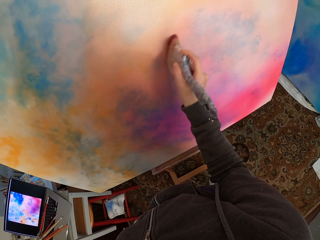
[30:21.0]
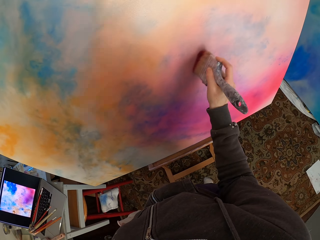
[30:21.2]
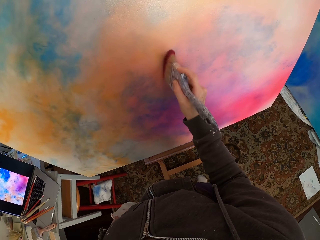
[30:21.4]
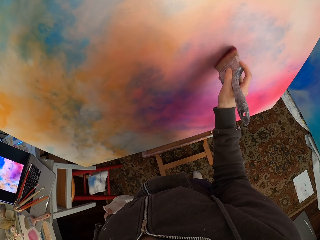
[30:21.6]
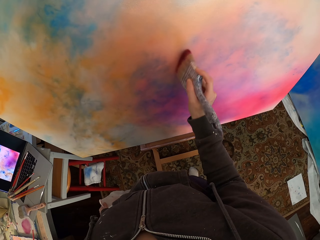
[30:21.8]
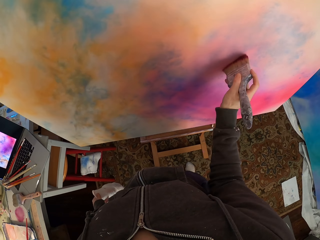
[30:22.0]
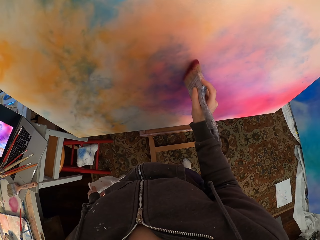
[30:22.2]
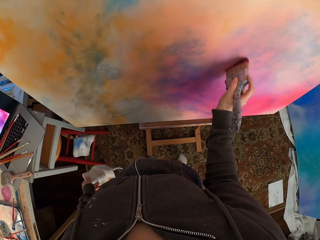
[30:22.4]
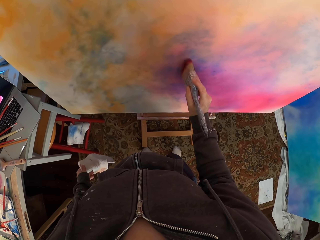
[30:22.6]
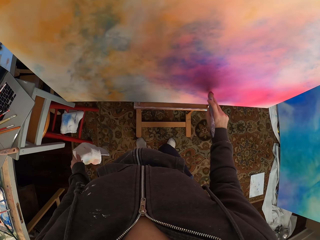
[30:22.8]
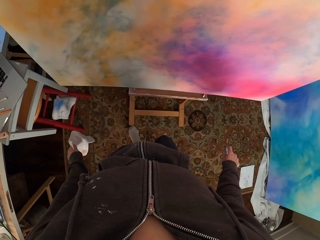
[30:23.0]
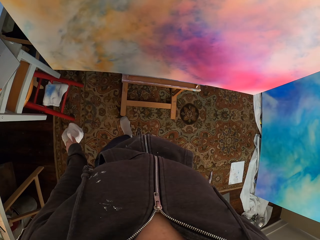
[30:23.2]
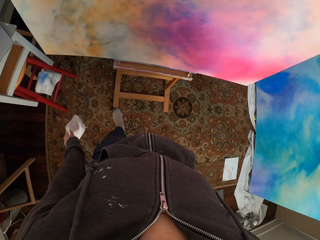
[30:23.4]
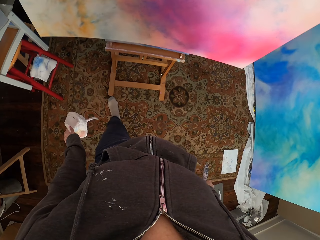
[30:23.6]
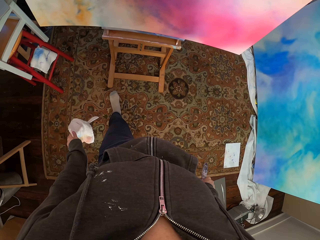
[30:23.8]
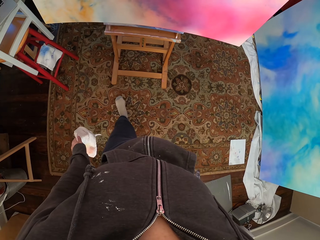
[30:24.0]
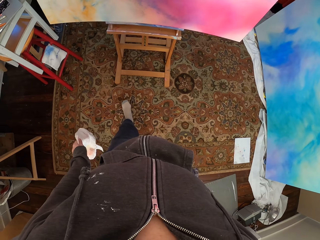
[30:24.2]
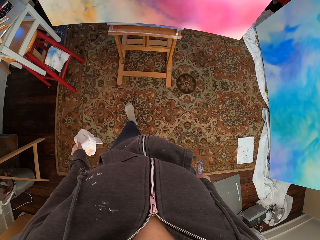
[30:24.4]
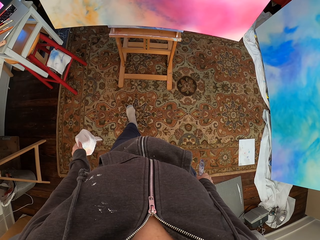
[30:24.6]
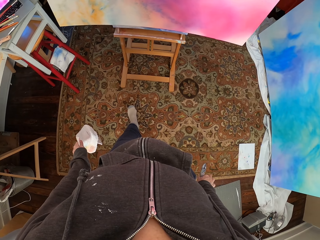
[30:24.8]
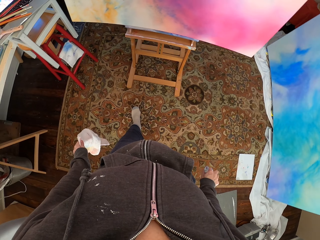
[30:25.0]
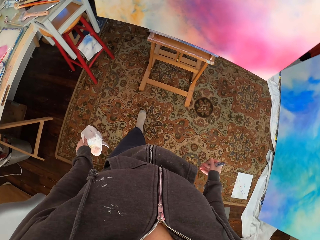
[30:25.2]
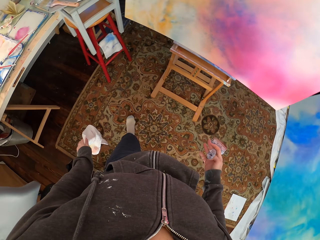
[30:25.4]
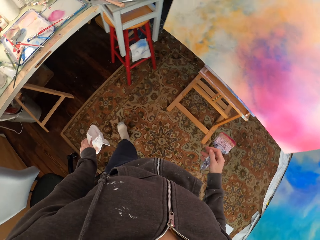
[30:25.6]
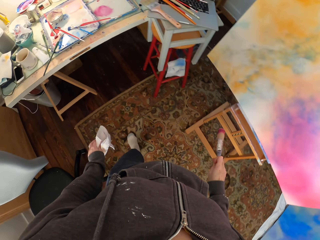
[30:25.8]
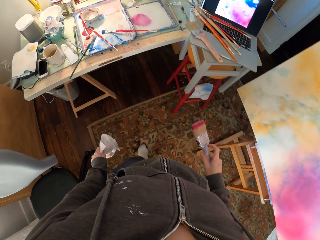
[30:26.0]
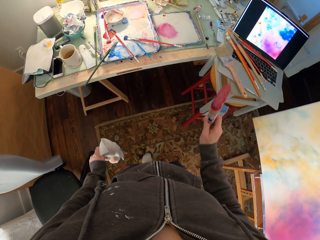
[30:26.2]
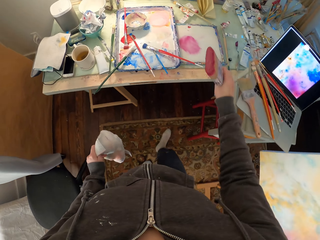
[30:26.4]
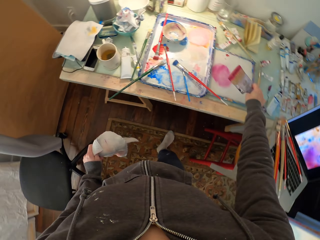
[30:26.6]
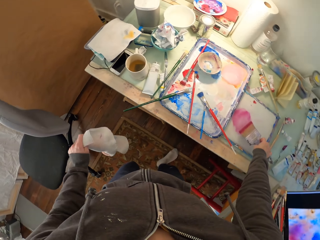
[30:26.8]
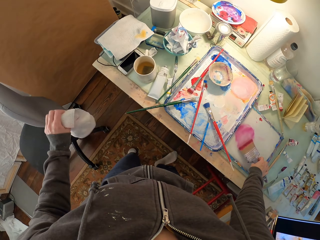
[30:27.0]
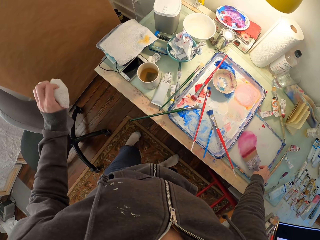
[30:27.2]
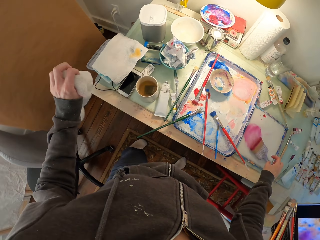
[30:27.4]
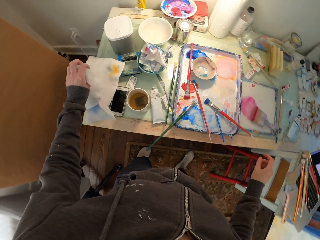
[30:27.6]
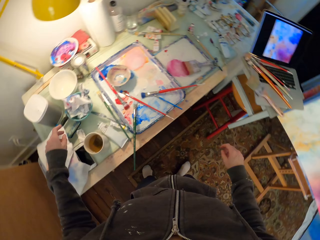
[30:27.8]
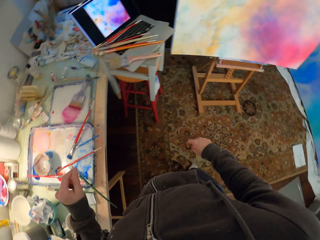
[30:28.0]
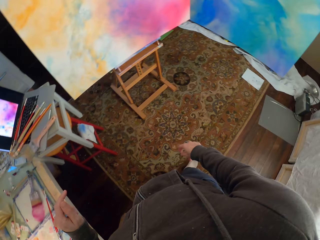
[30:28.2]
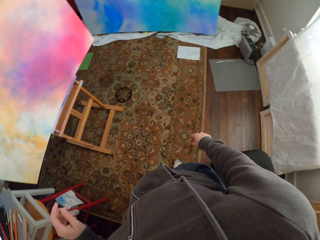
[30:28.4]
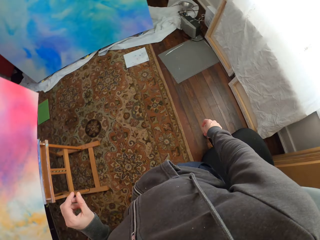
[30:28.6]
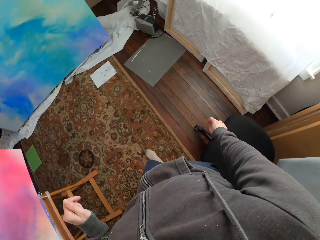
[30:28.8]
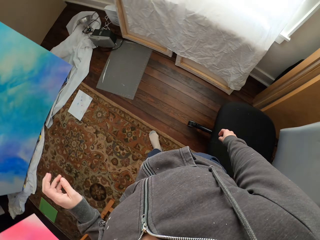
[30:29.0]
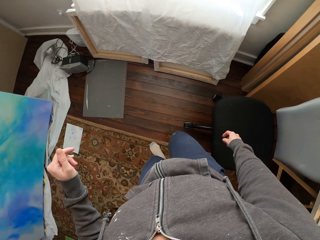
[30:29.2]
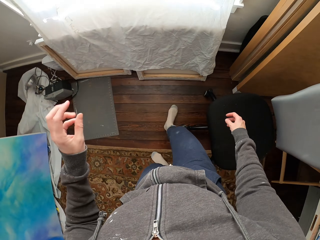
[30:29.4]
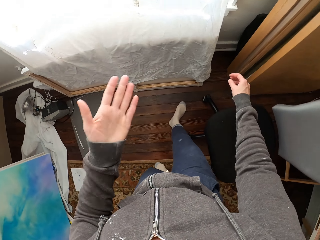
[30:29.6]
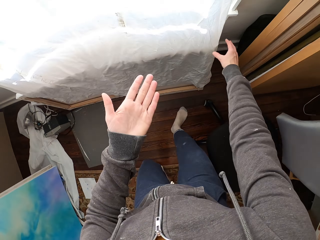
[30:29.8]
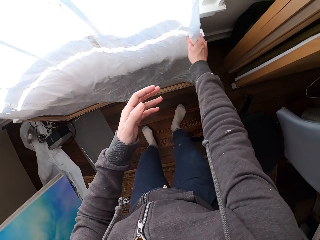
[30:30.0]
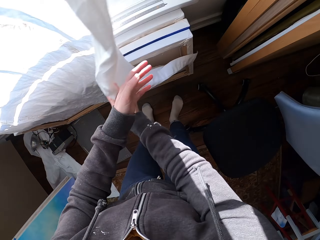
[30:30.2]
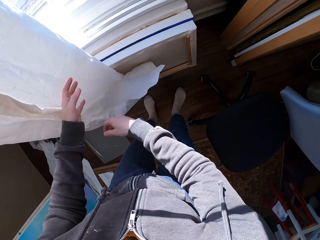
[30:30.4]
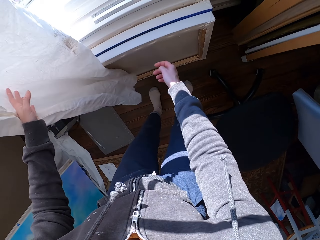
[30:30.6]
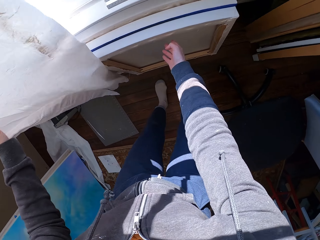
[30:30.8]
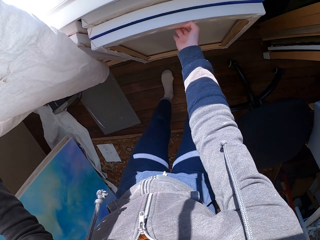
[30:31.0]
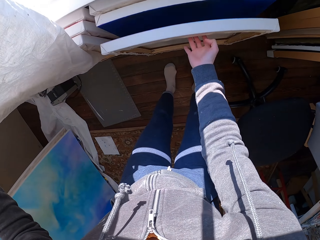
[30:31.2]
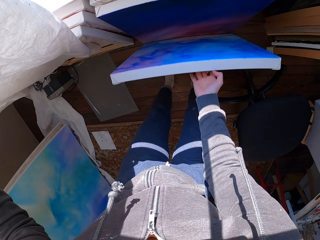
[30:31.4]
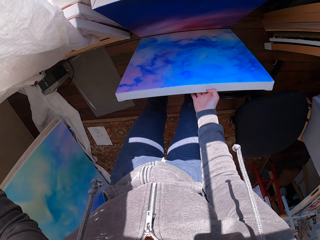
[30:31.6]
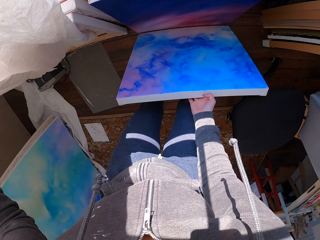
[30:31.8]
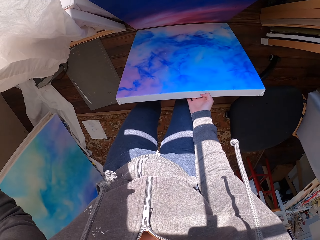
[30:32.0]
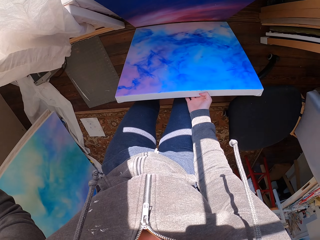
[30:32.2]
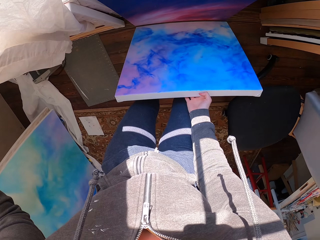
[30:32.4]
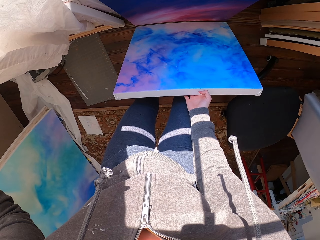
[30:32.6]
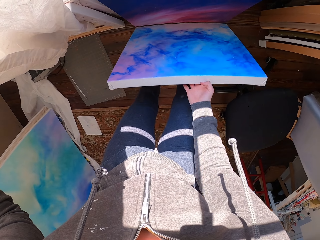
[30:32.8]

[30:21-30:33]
The camera wearer looks at the canvas. She moves to the table, puts the brush on the tray, and drops a towel on the table. She walks in the room. She looks at her left hand. She uncovers the painted boards. She moves the window curtain. She takes the canvas. She touches the painted boards. She looks at the canvas.

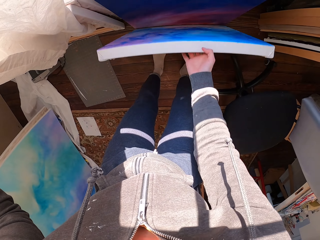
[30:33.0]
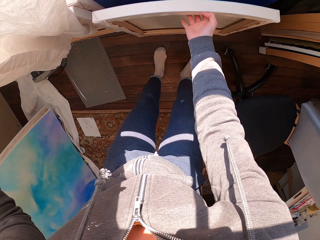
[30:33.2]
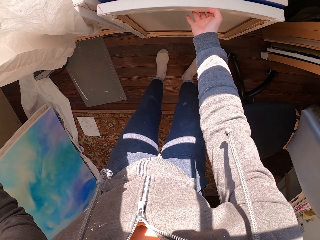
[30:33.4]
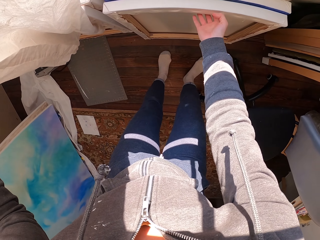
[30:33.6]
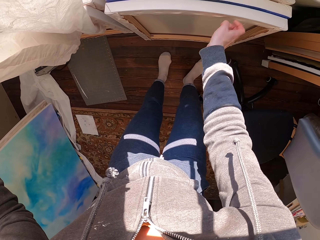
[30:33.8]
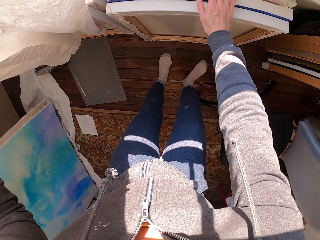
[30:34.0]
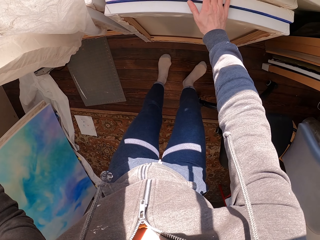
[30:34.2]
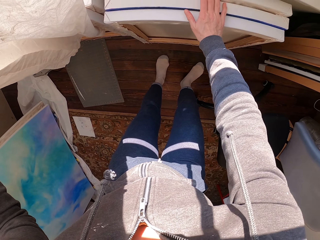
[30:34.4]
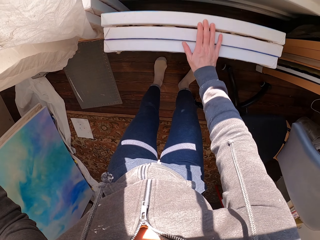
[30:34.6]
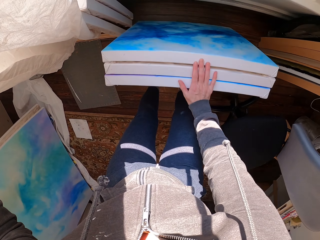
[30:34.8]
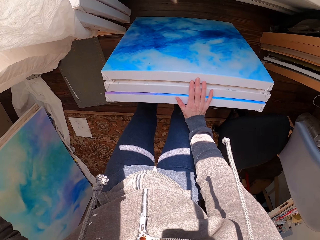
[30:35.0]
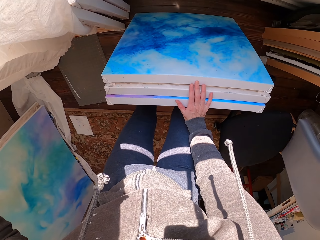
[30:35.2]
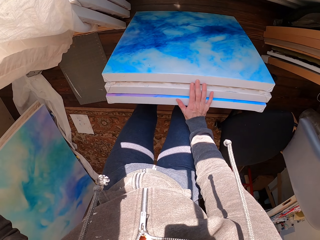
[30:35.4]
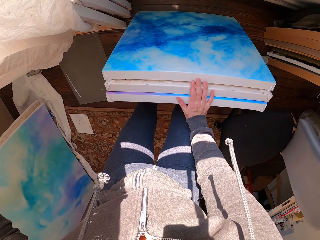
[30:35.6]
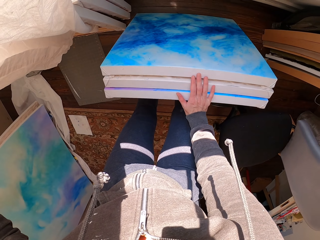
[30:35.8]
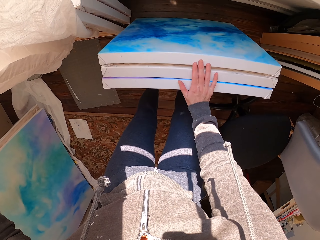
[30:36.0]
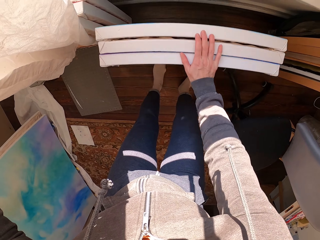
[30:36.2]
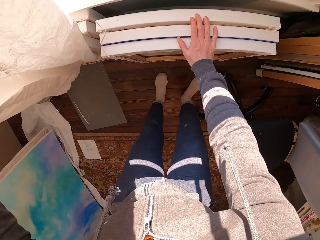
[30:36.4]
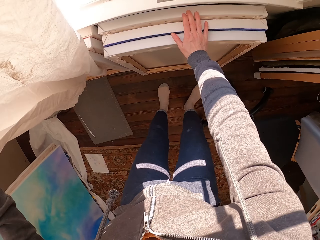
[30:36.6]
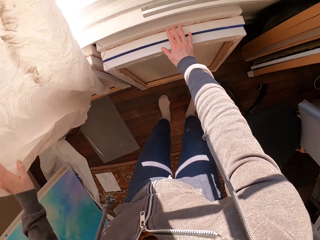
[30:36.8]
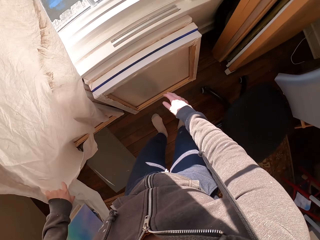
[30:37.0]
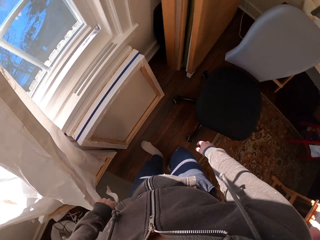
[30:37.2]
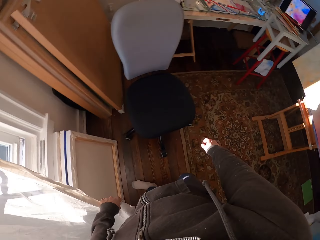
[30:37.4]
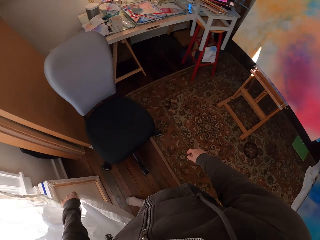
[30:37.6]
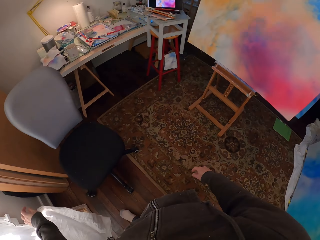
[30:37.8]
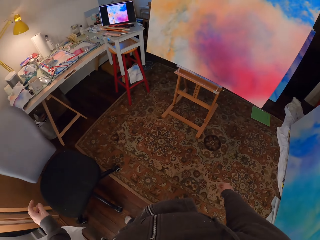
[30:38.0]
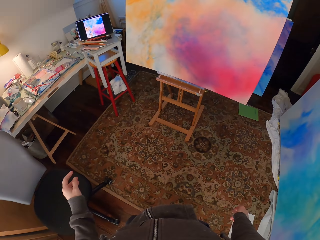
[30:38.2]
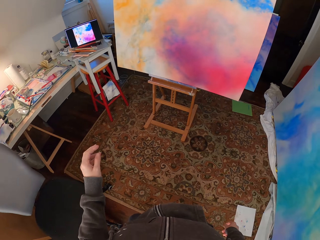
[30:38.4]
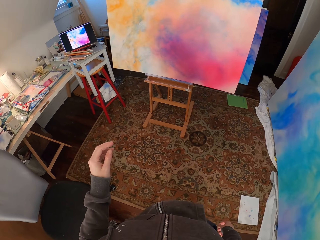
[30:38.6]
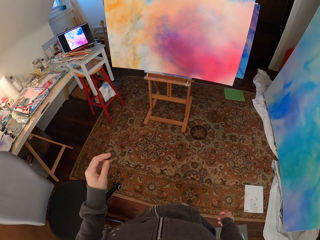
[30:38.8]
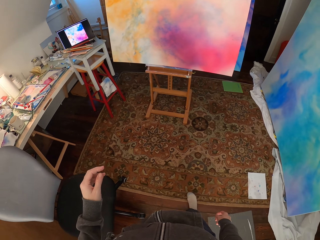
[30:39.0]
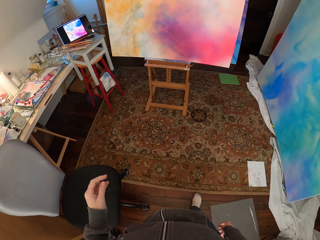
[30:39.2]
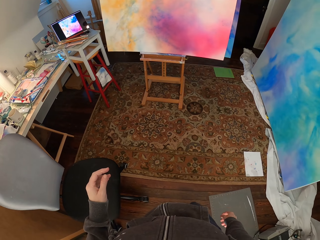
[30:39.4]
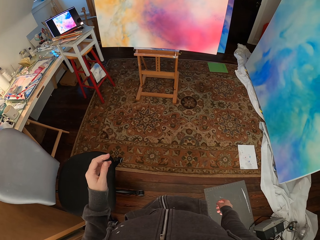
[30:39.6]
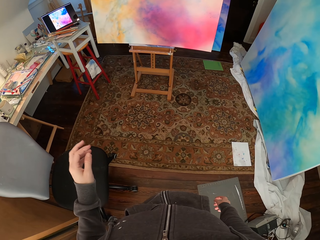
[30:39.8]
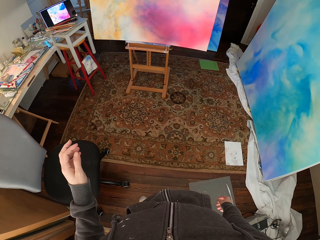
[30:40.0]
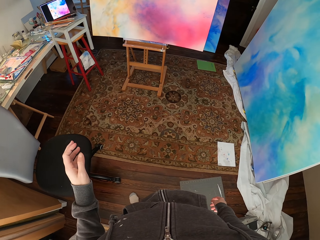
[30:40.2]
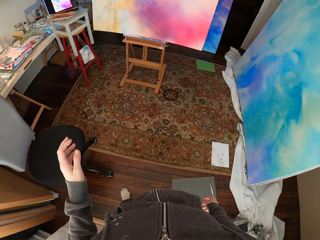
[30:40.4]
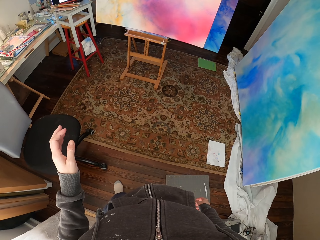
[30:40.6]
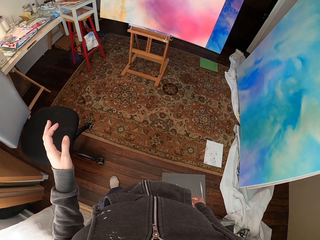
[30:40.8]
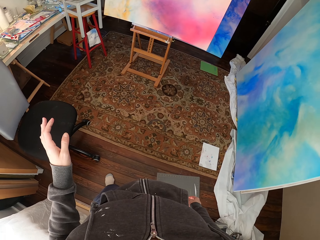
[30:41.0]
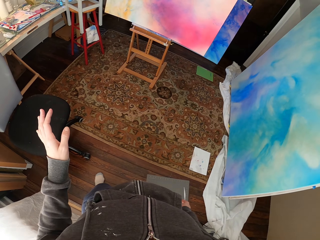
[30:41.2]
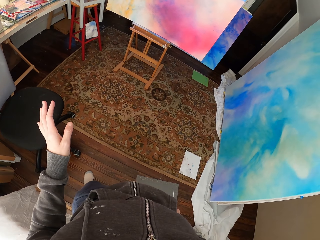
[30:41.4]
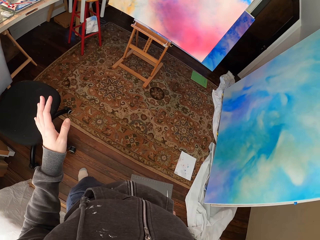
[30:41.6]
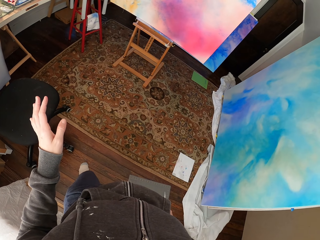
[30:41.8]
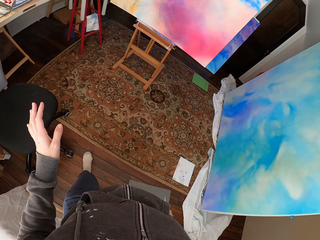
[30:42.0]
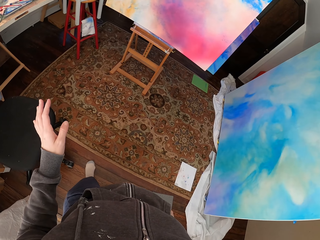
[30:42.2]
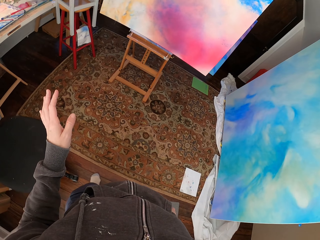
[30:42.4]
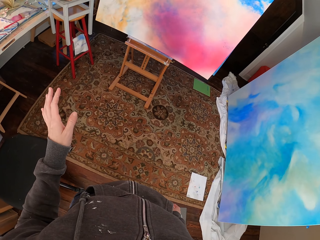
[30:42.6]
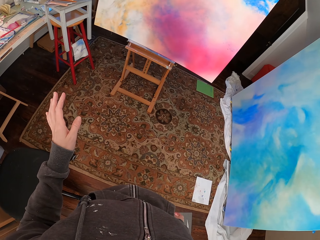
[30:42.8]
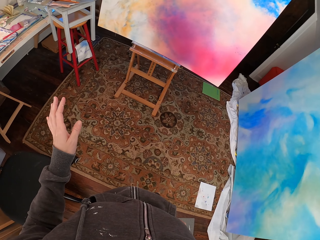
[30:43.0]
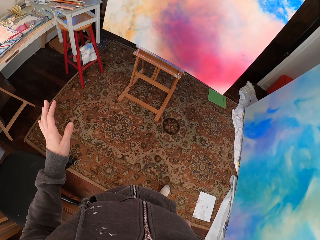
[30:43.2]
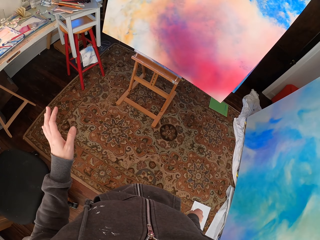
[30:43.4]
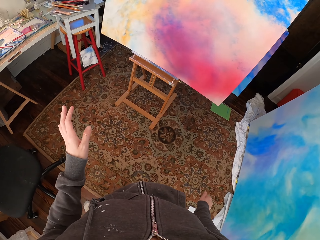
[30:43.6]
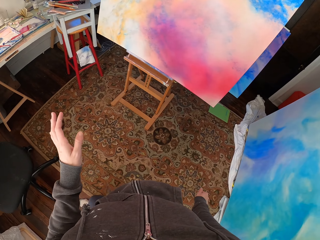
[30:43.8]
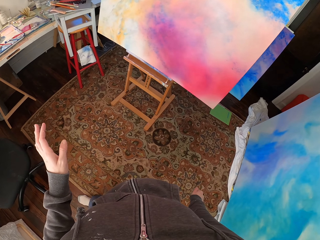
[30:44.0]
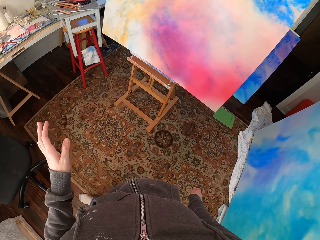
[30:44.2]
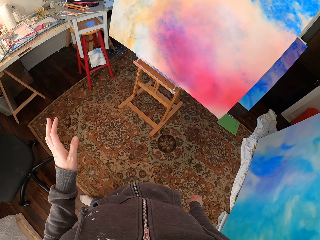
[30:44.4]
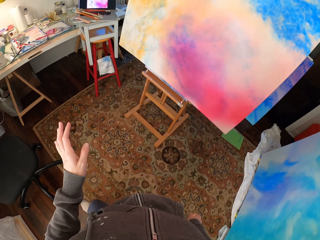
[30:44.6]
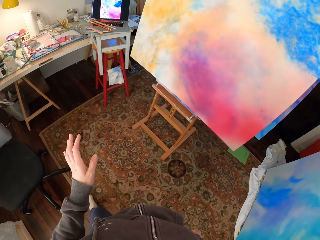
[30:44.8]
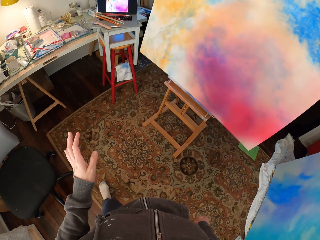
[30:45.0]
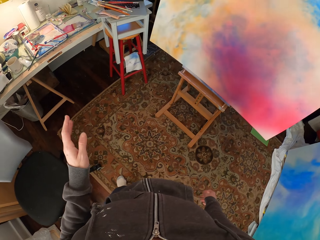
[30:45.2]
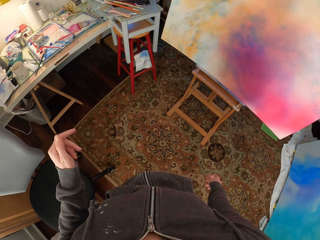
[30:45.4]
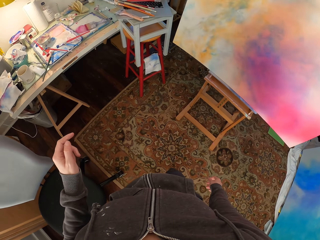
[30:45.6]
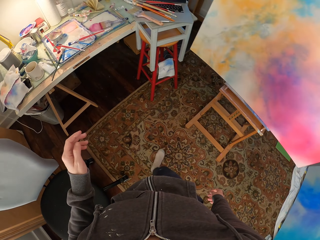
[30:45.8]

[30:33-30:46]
The camera wearer flaps back the canvas. They move the canvases. They look at the canvas. They flap back the canvases. They turn to the canvas. They look around. They look at the canvas. They walk in the room.
